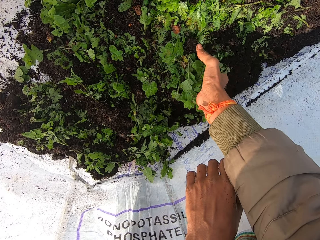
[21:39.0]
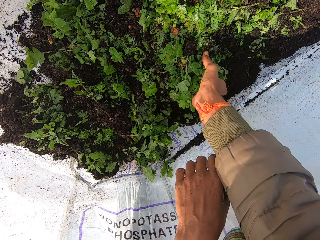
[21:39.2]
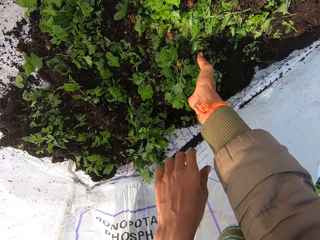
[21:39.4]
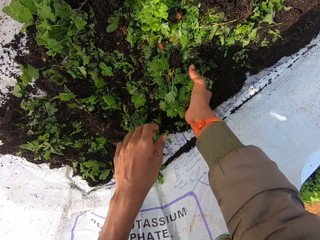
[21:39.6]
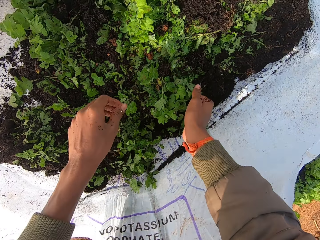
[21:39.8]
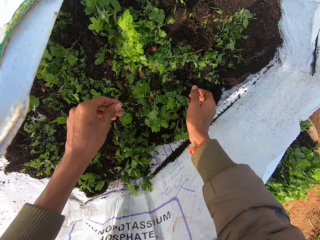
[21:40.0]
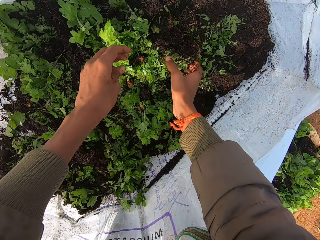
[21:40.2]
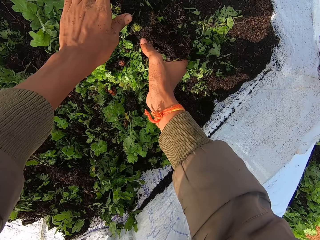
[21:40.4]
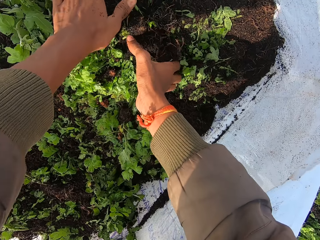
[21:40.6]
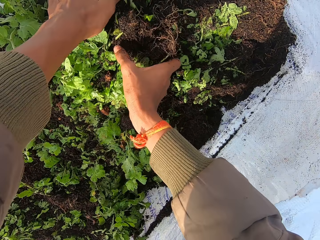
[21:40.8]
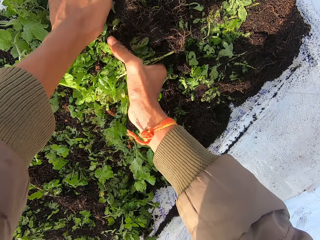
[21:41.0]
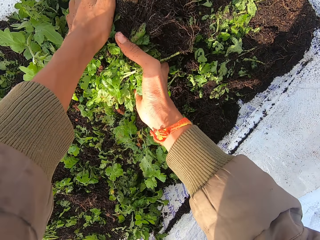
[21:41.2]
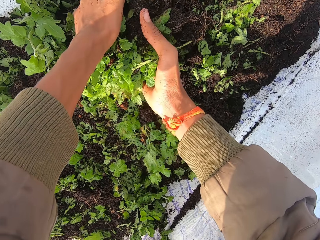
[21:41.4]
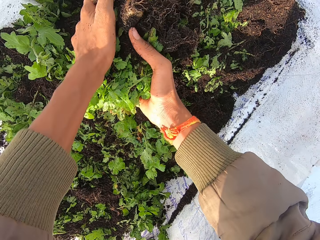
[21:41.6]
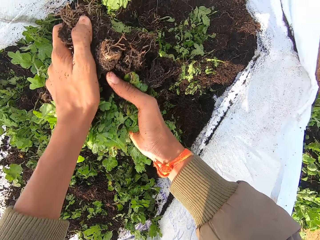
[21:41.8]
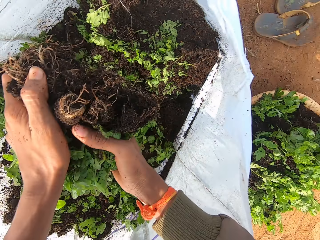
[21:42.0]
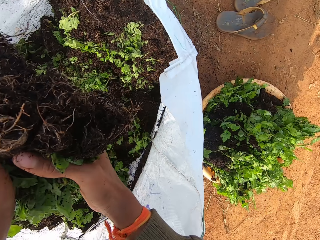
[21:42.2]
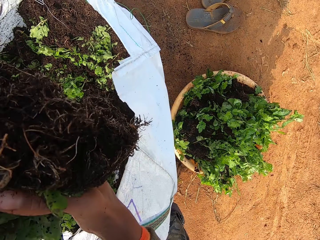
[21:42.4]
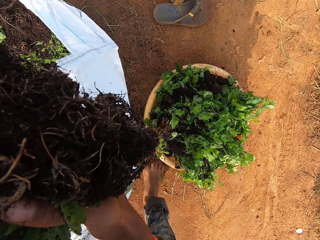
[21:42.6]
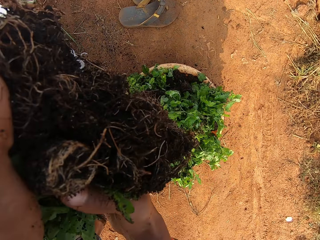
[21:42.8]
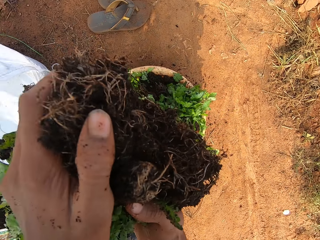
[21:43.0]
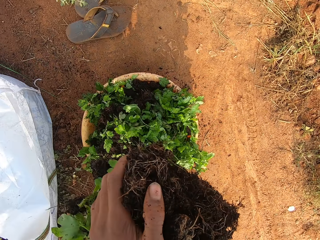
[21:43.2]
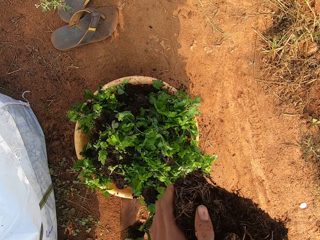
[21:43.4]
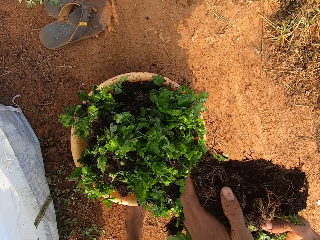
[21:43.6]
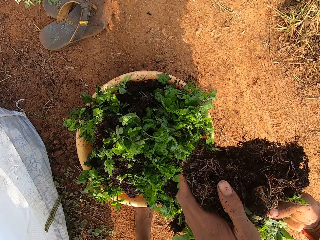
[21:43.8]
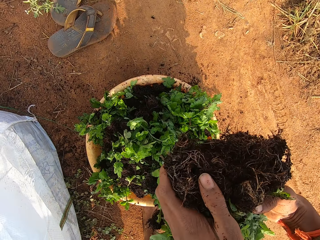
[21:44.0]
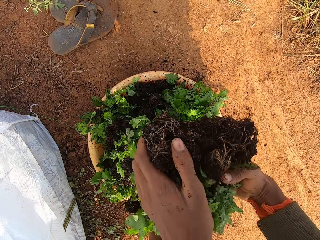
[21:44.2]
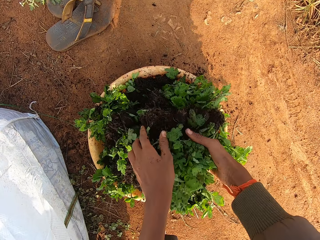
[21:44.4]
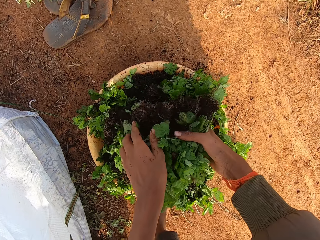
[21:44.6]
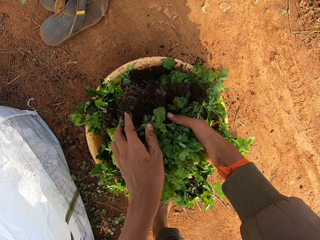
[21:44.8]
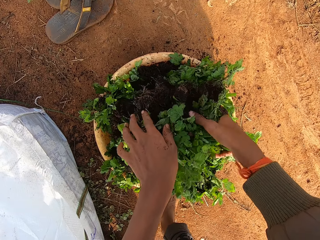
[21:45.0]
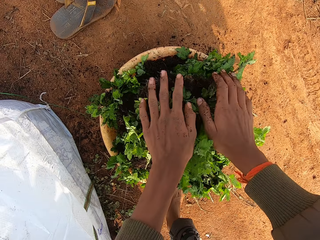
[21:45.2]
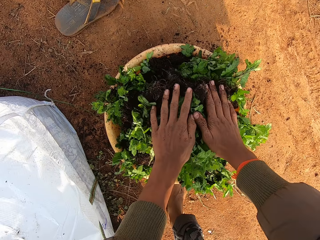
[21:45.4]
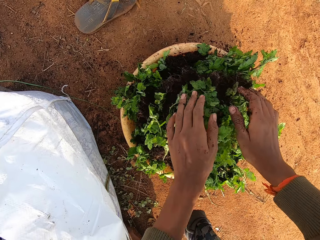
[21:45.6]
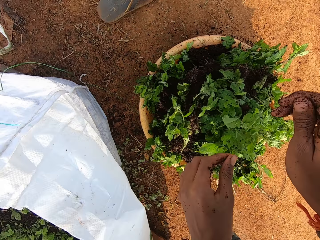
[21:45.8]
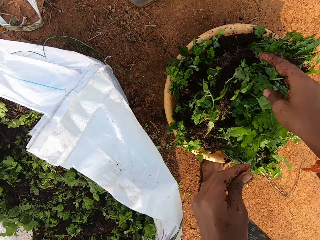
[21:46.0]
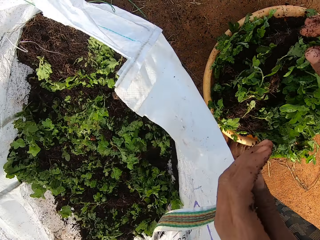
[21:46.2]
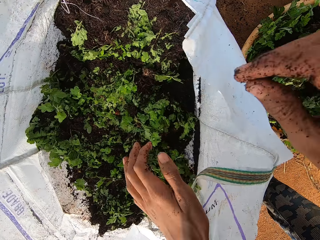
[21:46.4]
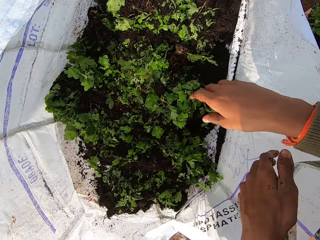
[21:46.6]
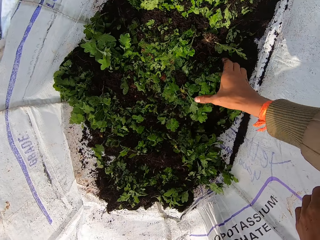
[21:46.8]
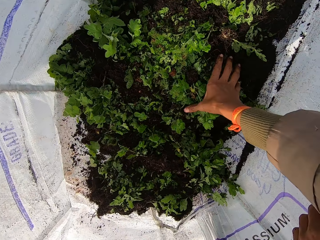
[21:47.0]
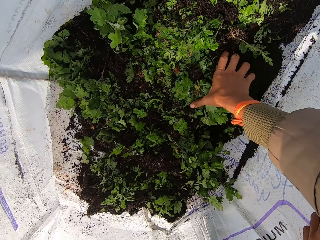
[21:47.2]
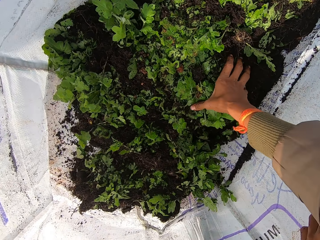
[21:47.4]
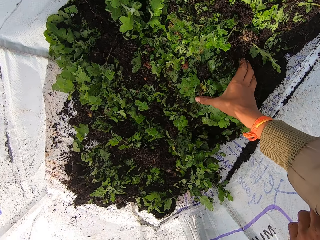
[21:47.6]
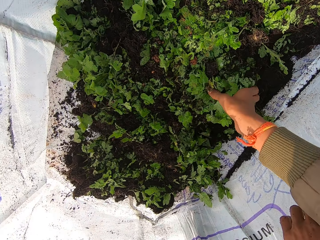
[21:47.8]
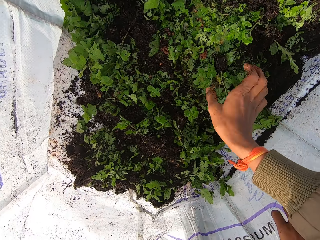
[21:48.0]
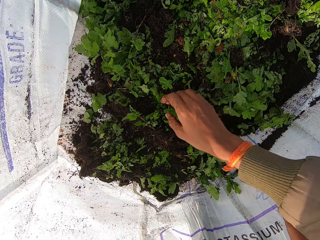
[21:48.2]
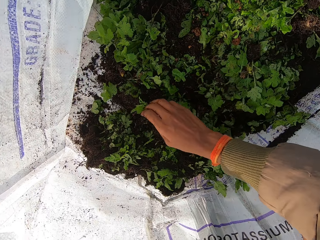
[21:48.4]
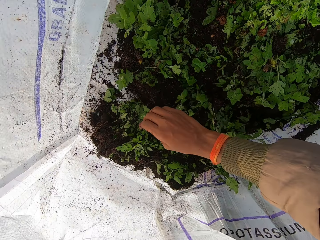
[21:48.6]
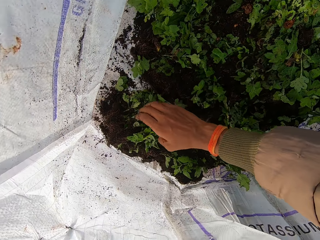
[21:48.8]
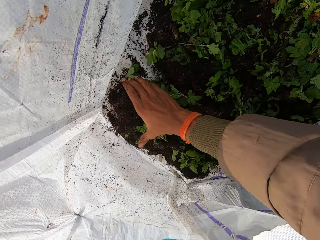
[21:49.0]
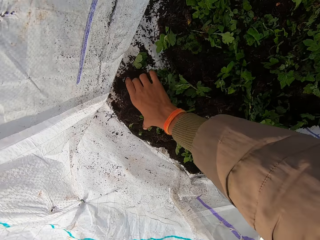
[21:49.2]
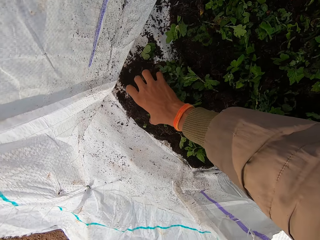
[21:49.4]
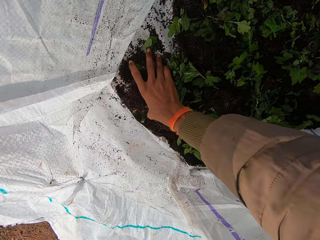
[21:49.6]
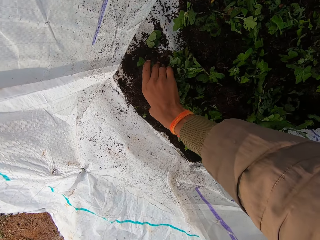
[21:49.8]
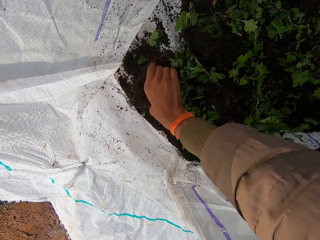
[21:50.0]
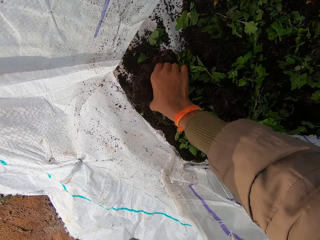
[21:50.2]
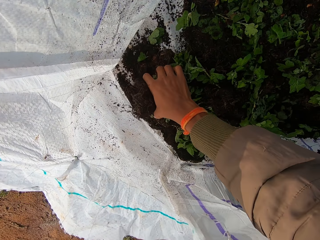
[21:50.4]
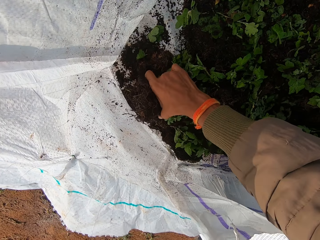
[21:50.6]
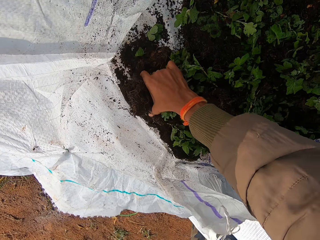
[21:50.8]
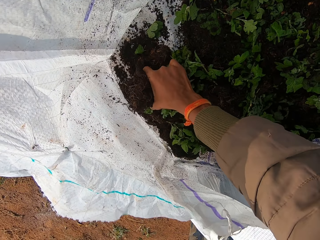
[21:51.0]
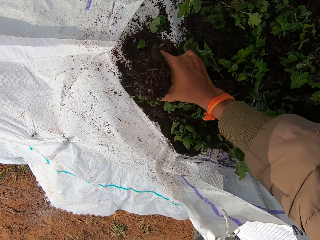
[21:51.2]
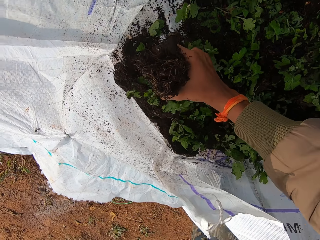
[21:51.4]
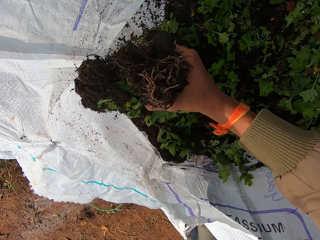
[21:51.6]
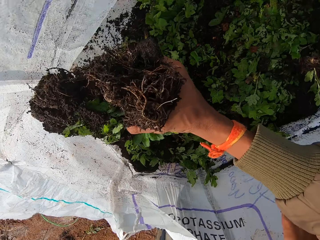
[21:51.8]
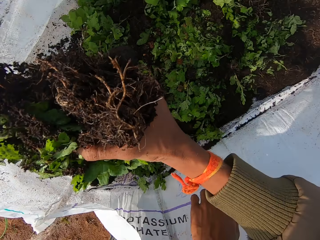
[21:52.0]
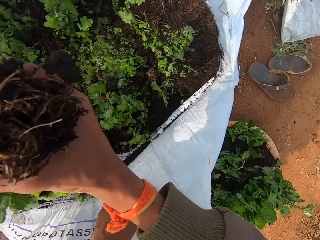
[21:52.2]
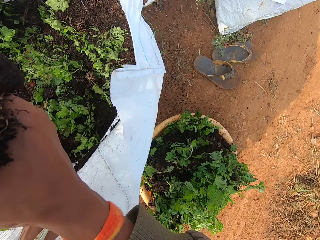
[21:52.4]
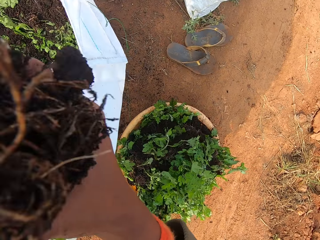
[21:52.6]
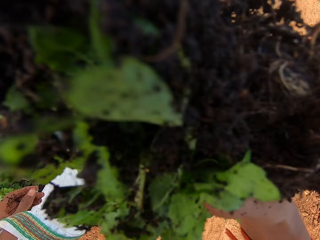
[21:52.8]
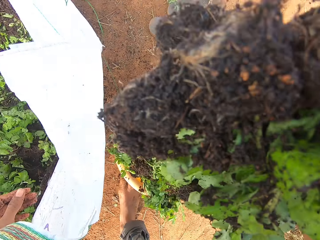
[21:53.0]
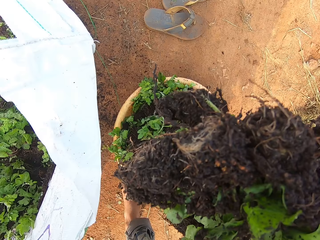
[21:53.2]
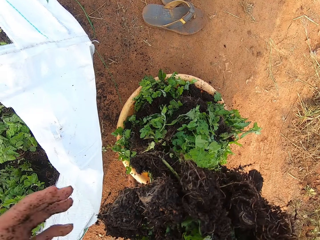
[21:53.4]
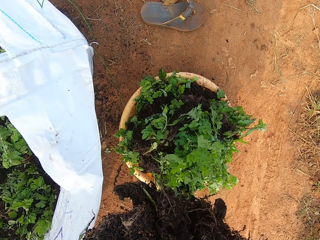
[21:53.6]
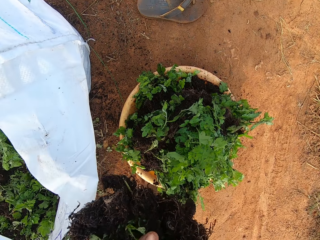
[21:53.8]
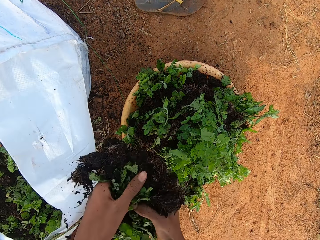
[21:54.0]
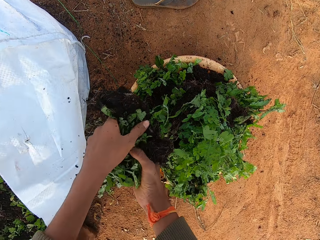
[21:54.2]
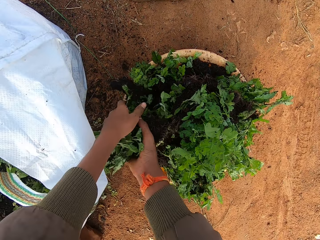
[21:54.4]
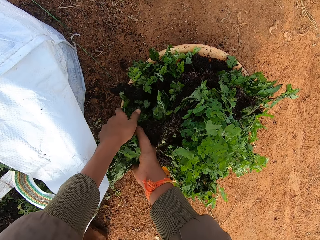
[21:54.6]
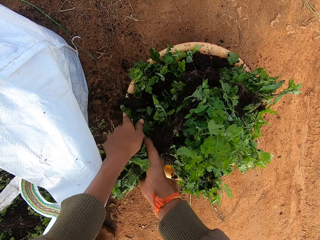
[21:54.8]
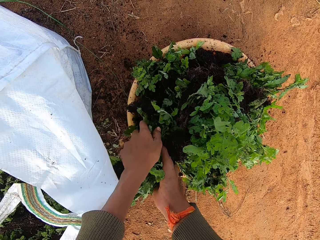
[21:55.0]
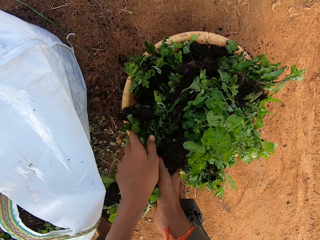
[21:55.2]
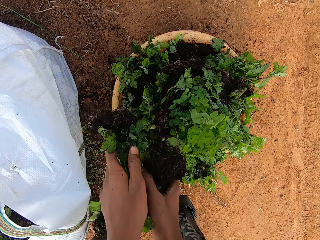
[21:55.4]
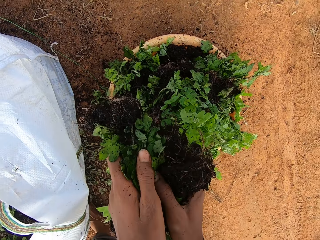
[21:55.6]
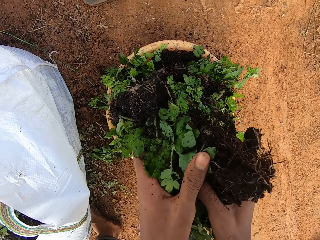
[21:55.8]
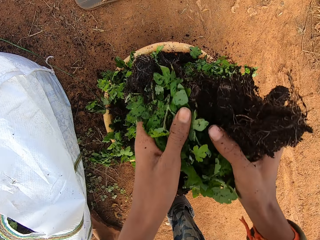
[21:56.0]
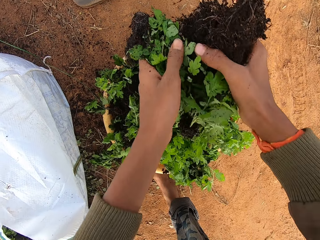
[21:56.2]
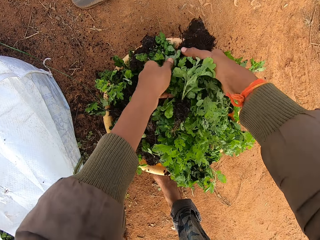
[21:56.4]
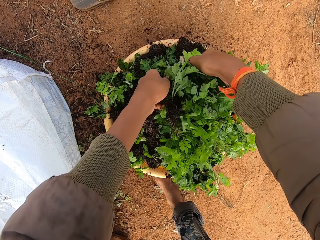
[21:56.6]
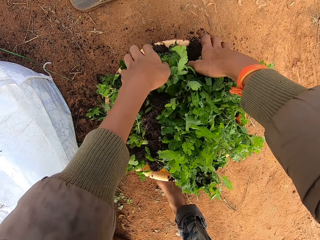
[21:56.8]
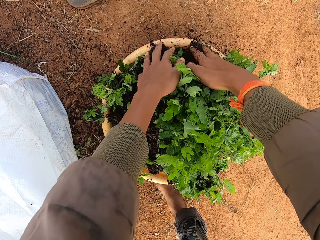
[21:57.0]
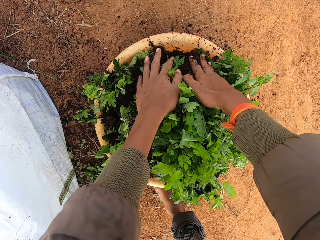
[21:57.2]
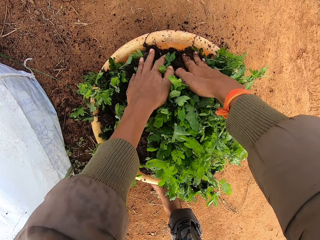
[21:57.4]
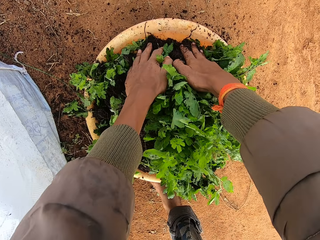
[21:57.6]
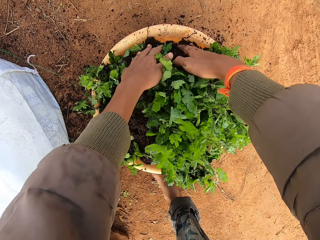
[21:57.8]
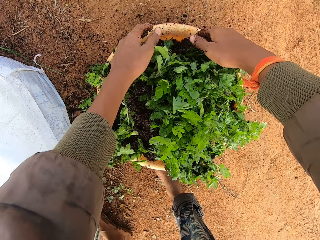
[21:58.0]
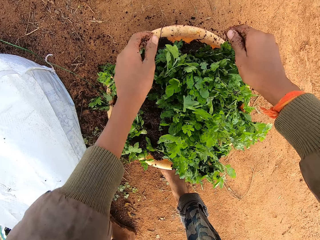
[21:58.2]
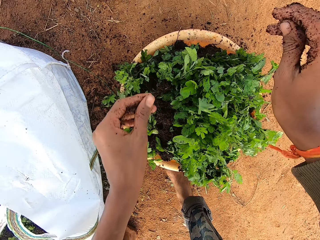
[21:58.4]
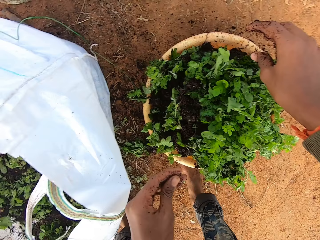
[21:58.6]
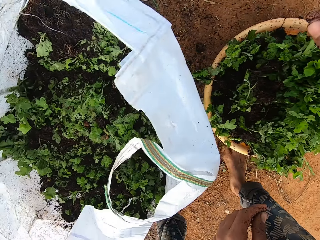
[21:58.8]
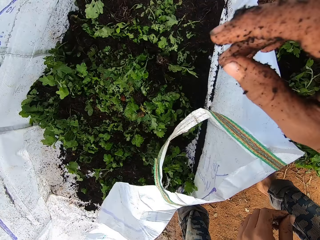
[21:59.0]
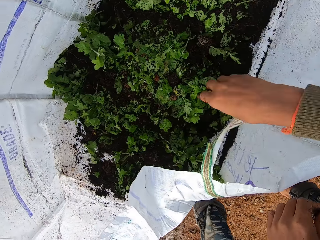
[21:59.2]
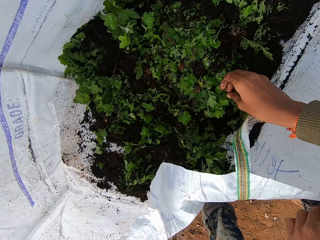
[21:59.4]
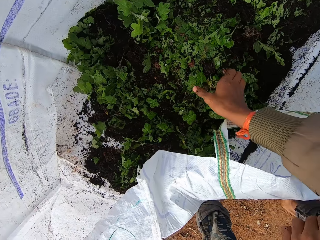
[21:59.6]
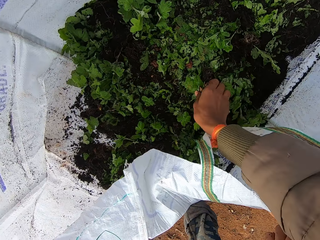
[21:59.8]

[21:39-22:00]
The camera wearer packs a vegetable from the bag of vegetables with his hands. He drops the vegetable or seedlings in his hands in the container or basin. He positions the seedlings in the basin. He picks seedlings in the bag. He touches the vegetable in the bag of vegetables with his right hand. He packs a vegetable from the bag of vegetables with his right hand. He holds the vegetable with his hands. He drops the vegetable in his hands in the container. He holds the seedlings in the basin.
